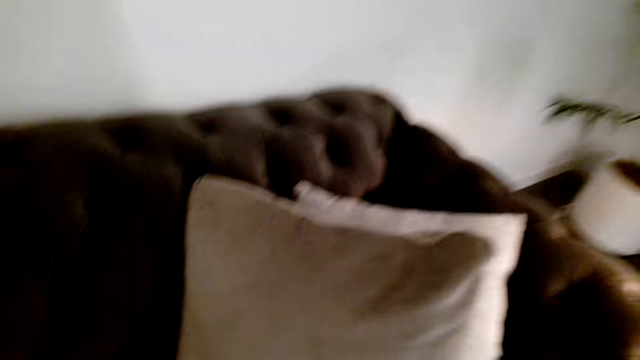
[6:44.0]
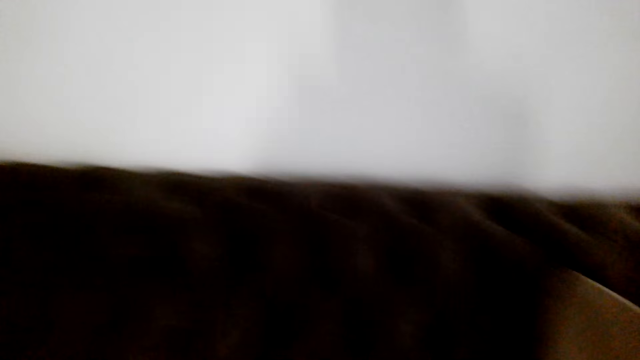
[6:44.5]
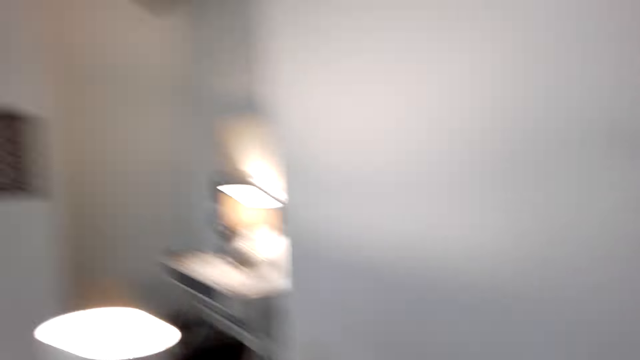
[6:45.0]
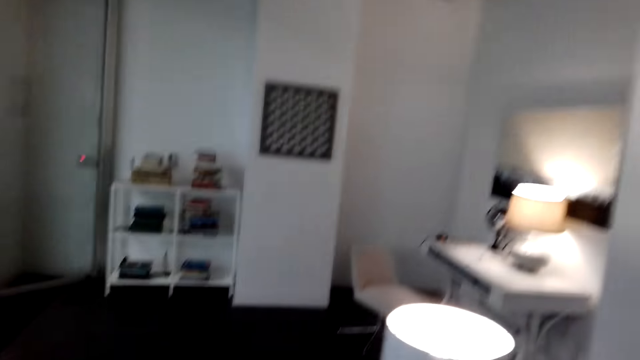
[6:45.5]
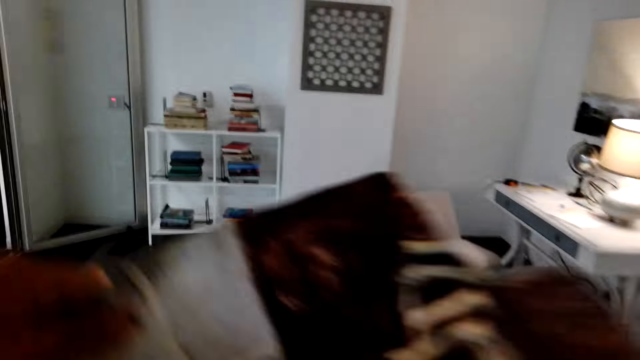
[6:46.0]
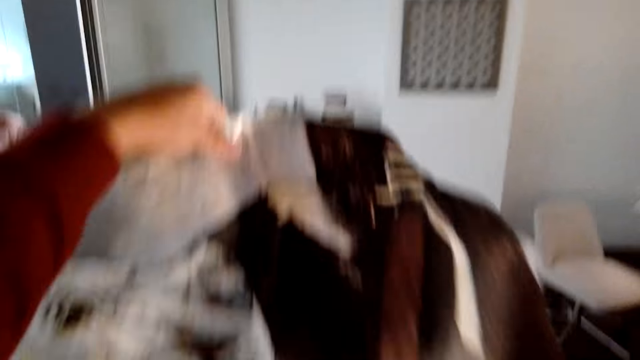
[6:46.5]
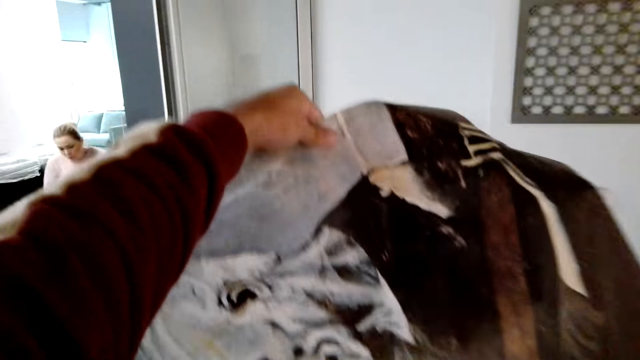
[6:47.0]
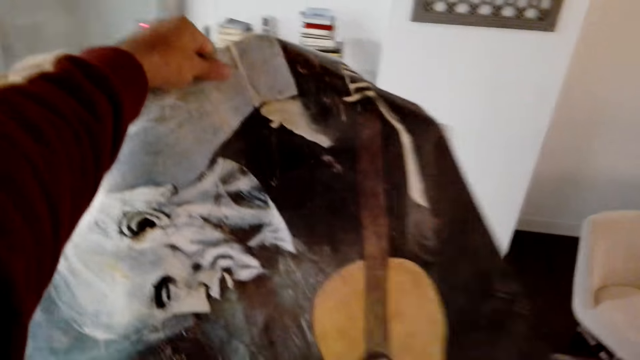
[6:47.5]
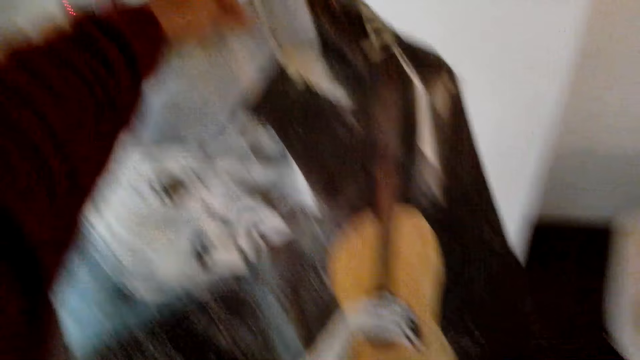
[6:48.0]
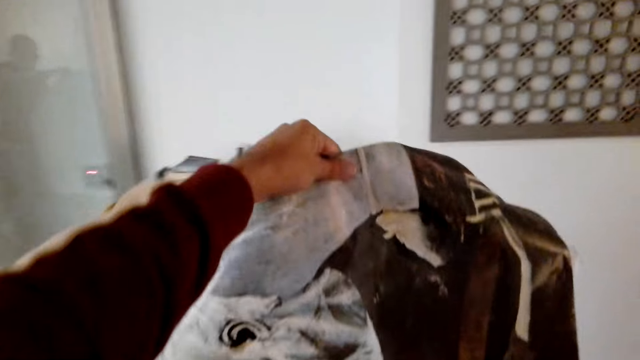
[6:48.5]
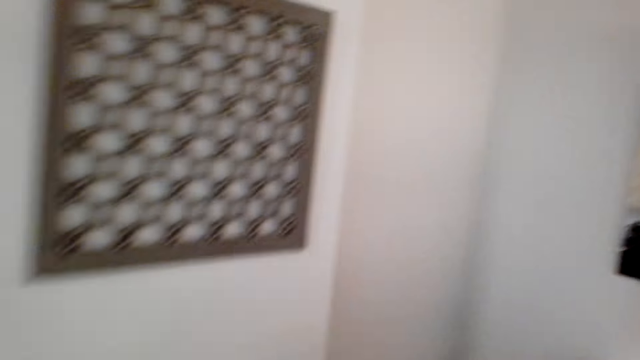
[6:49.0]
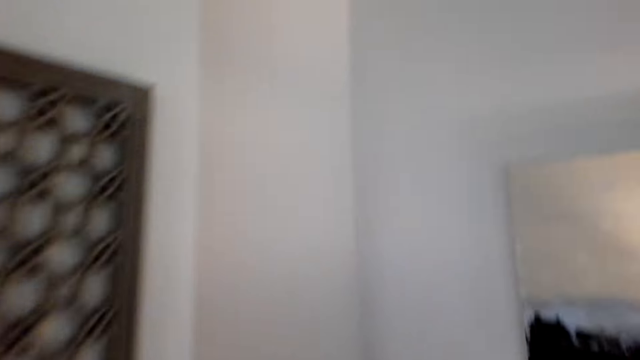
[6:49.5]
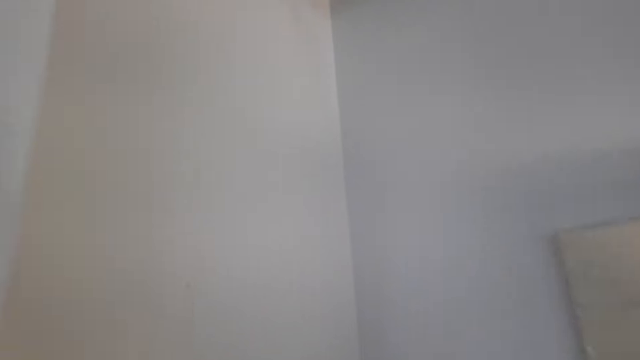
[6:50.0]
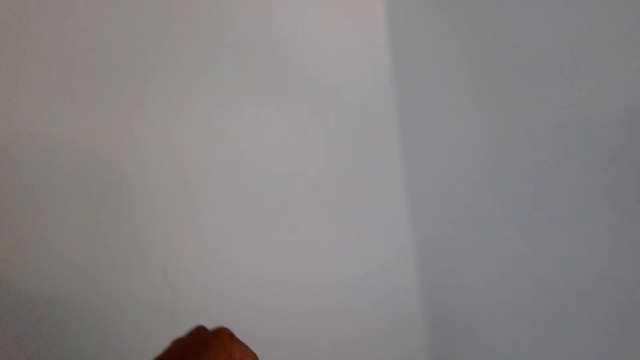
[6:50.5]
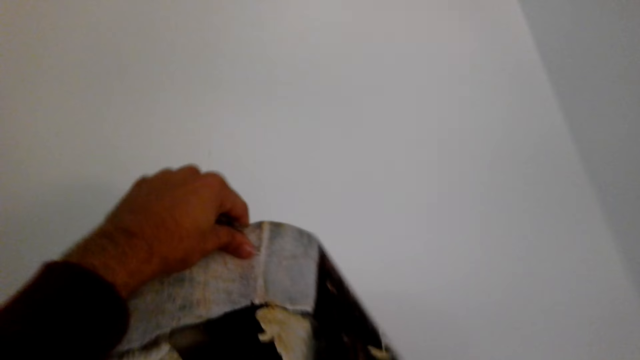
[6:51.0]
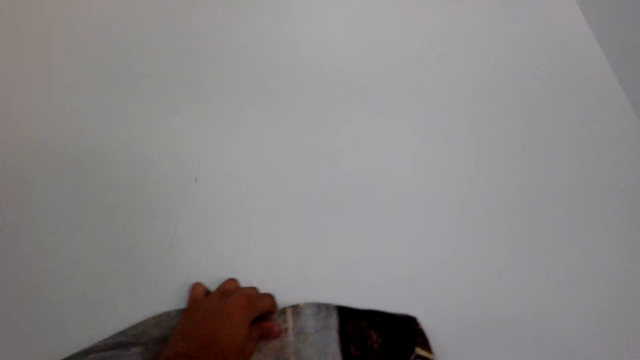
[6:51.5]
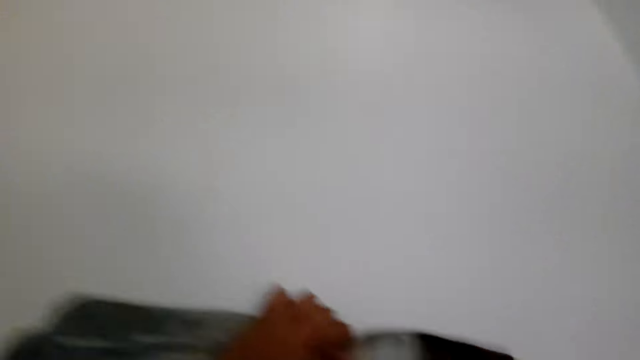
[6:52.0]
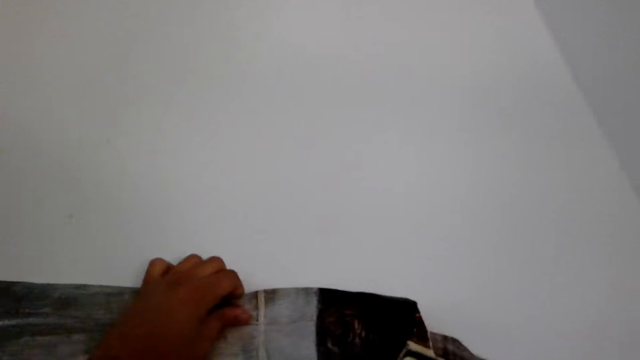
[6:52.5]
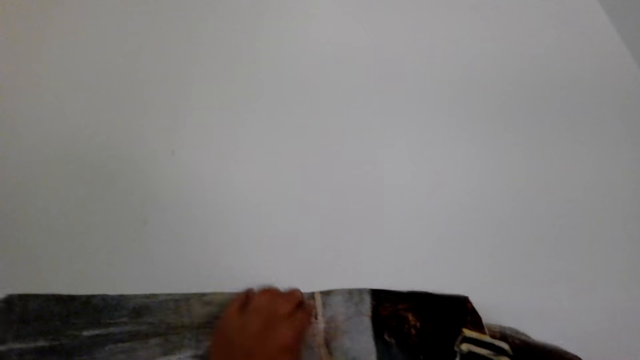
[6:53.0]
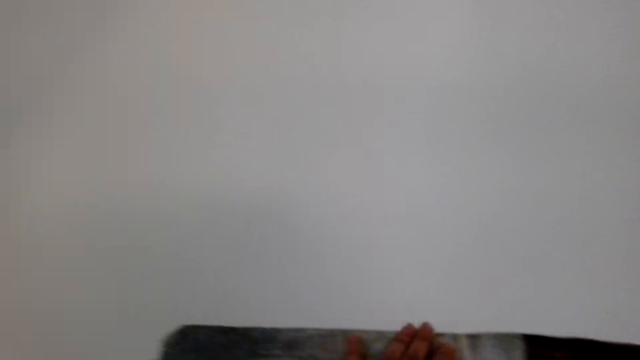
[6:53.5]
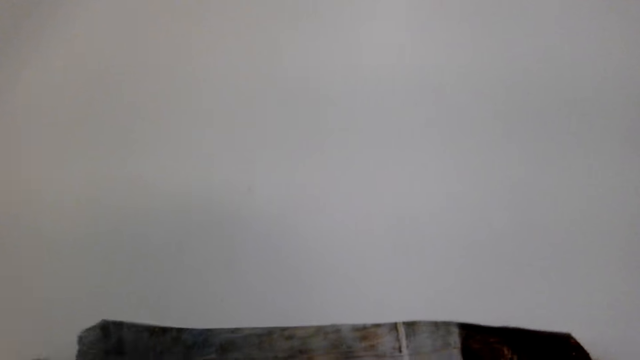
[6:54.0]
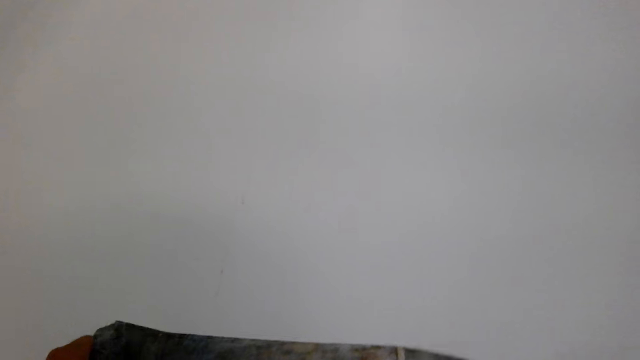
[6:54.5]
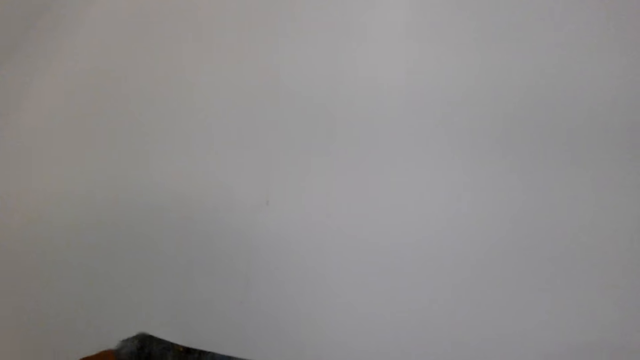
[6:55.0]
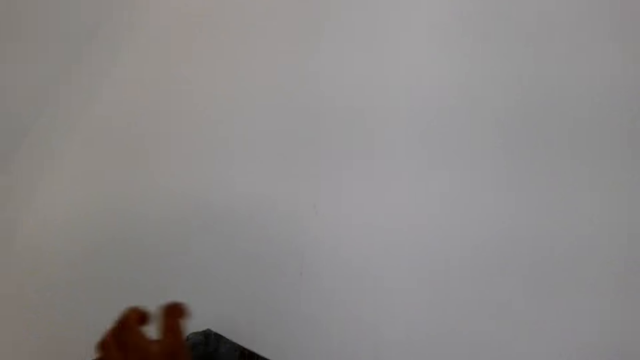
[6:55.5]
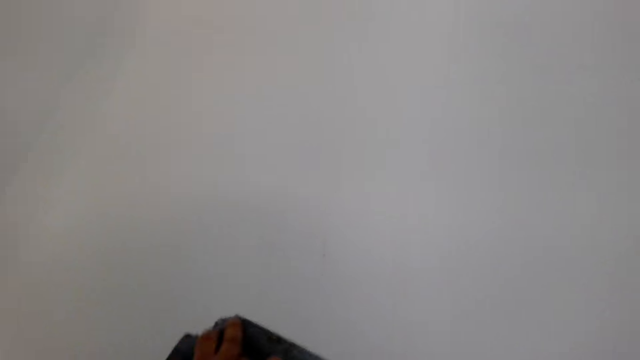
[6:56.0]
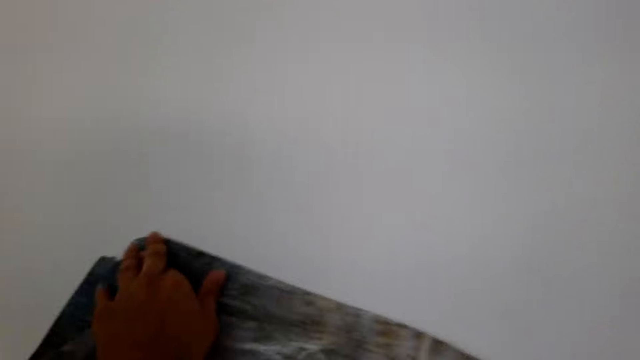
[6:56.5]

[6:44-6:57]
The camera wearer picks up the stickers from the chair. They walk around the house. They look at the sticker. They stick the wall art on the wall.

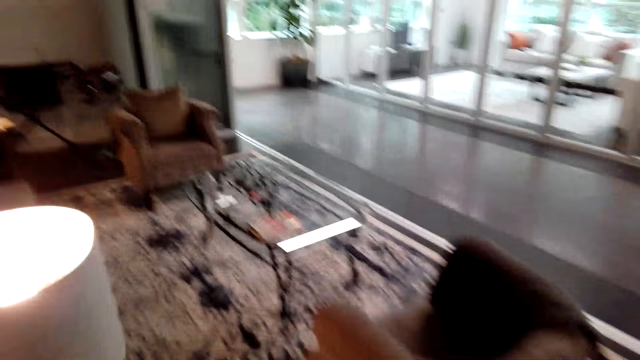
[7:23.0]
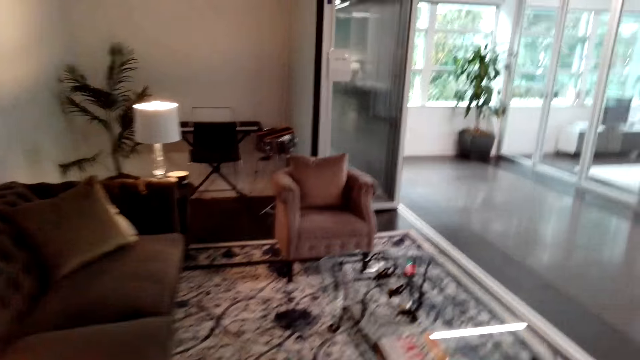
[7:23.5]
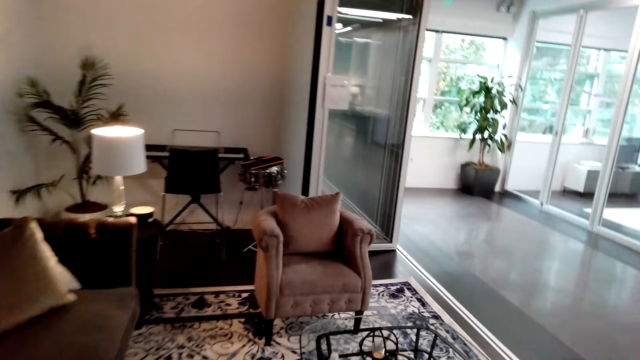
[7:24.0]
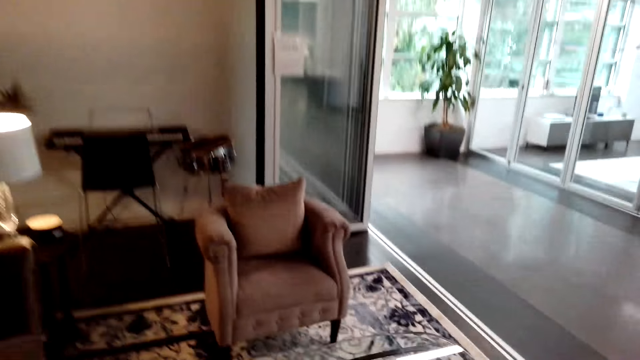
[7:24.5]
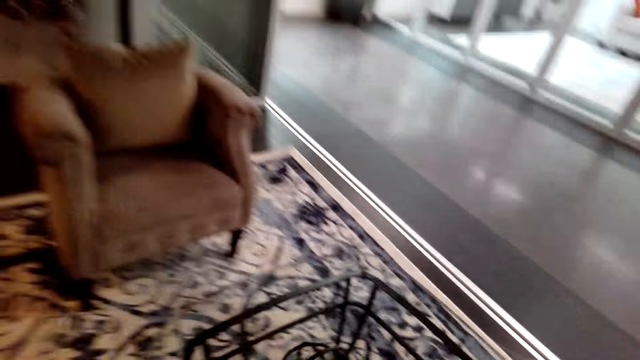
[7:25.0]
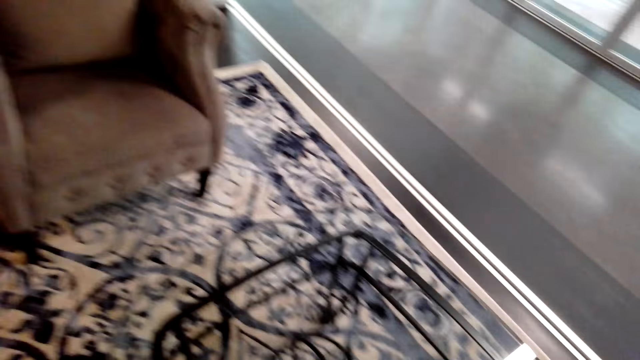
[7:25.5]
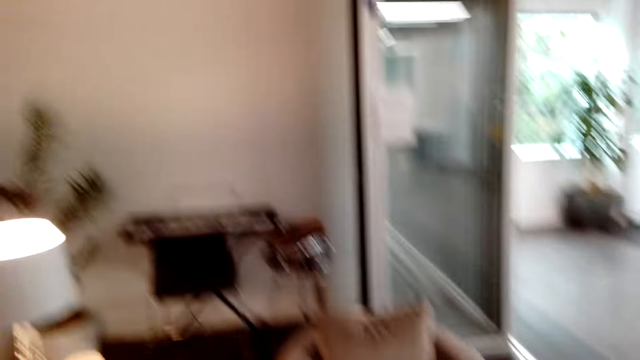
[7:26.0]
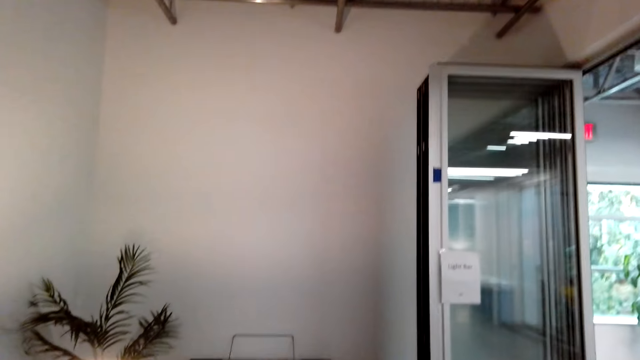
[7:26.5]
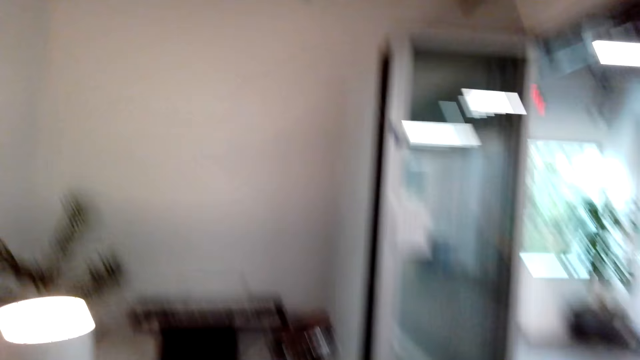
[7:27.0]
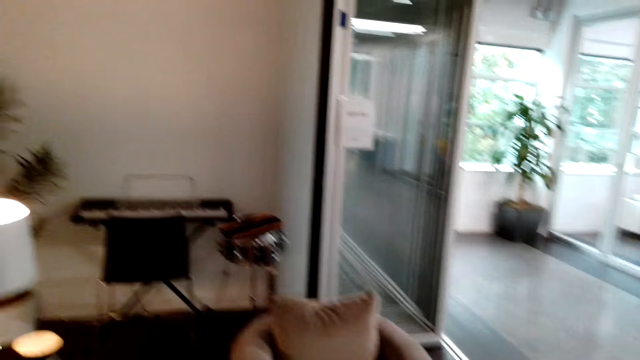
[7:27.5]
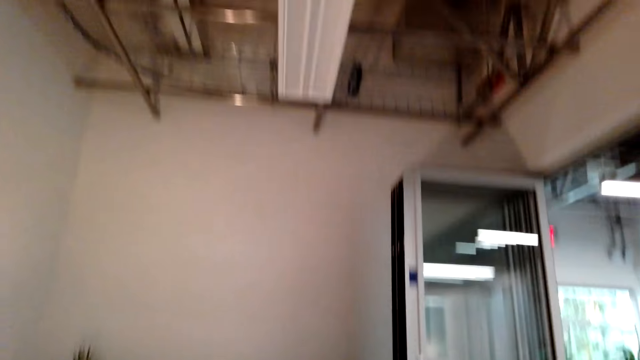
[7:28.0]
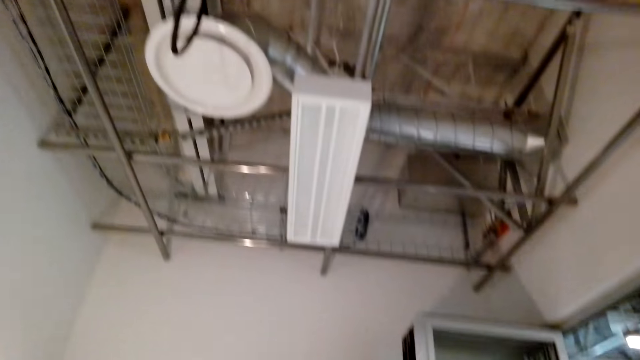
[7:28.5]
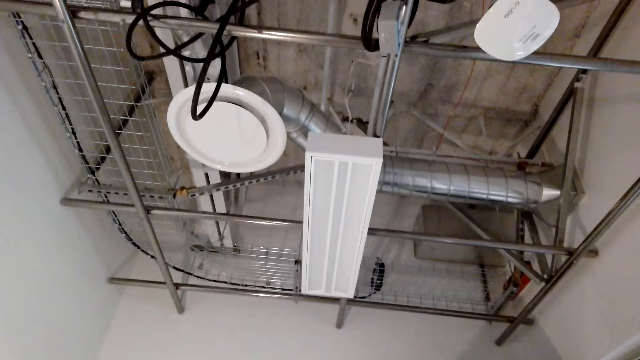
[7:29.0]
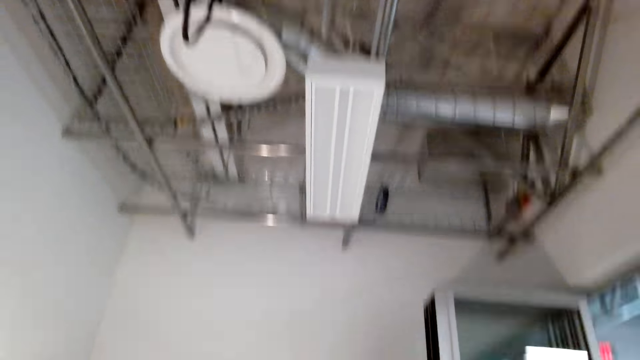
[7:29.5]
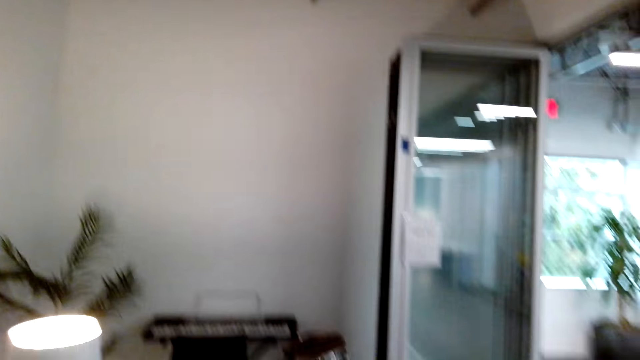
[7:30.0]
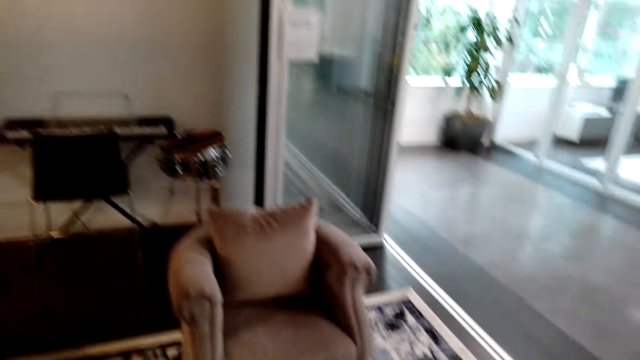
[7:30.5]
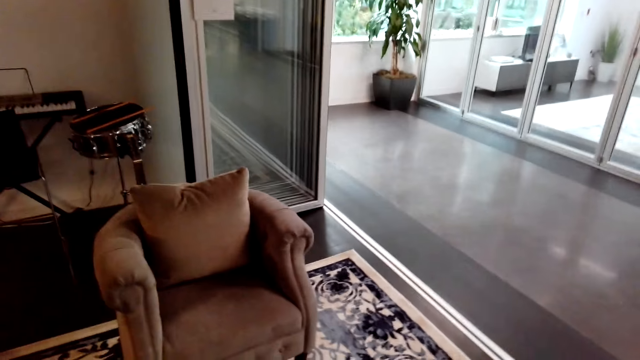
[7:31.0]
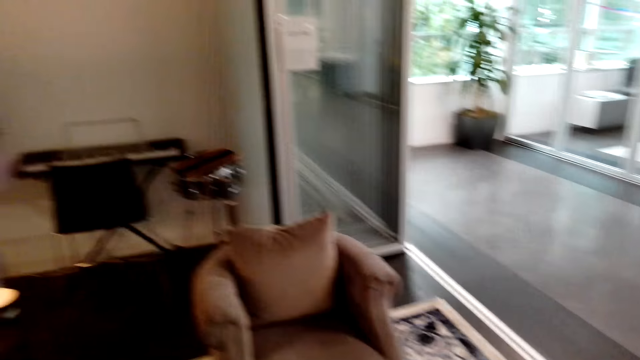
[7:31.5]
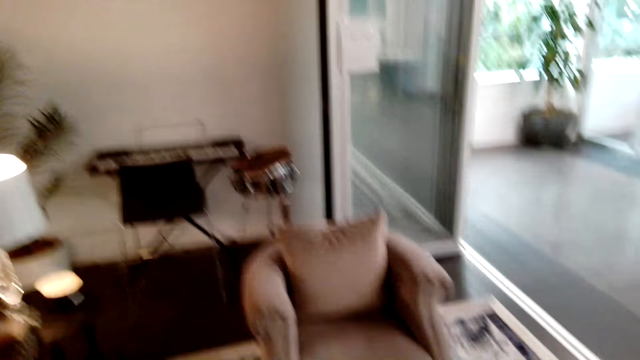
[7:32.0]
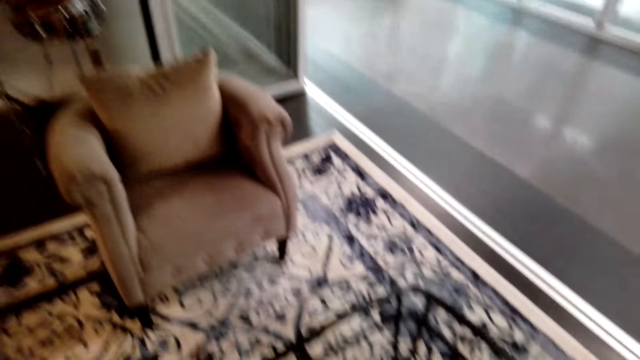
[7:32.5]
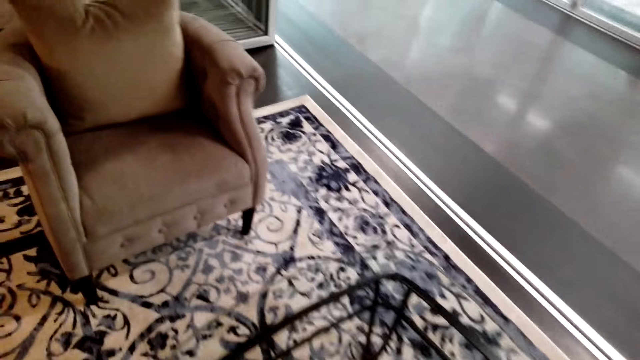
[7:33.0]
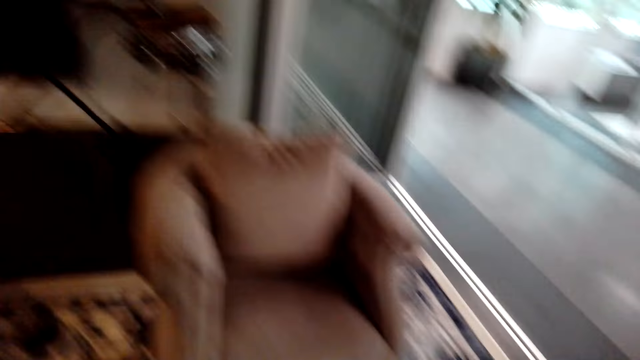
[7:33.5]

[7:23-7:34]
The camera wearer walks around the house. They look around the house. They look at the roof. They look around the house.
